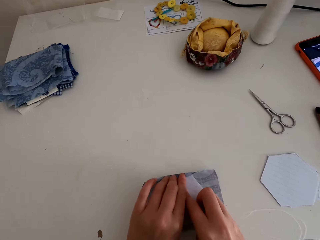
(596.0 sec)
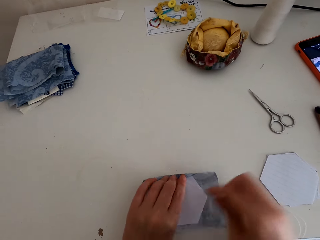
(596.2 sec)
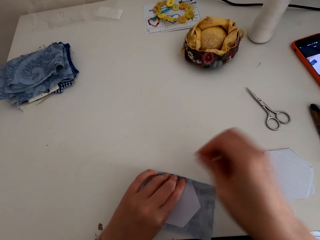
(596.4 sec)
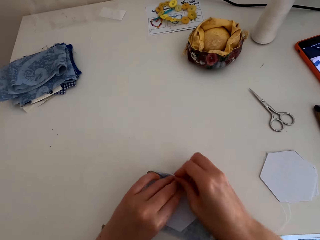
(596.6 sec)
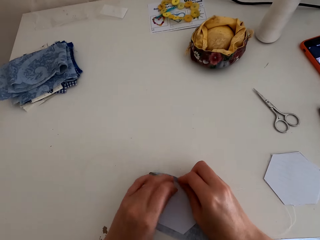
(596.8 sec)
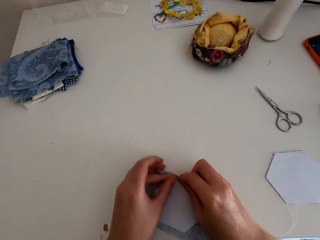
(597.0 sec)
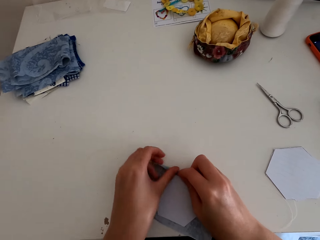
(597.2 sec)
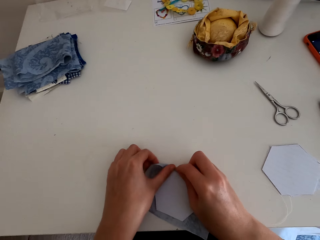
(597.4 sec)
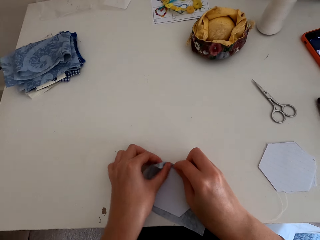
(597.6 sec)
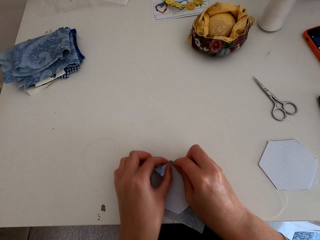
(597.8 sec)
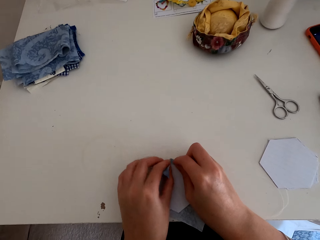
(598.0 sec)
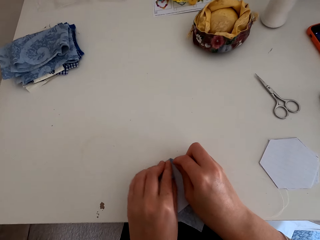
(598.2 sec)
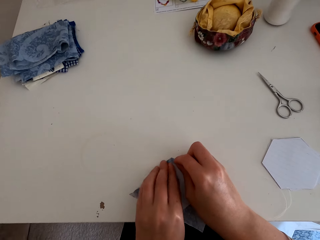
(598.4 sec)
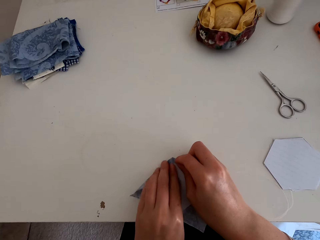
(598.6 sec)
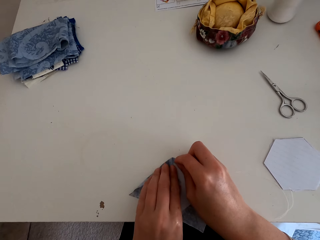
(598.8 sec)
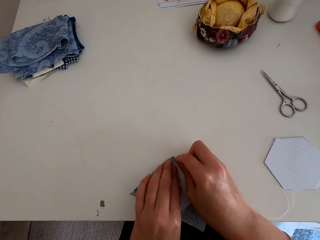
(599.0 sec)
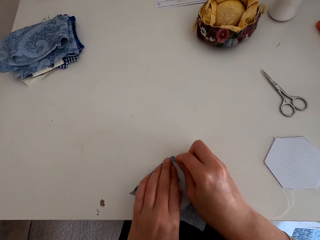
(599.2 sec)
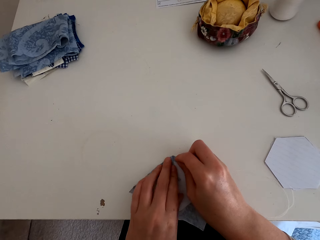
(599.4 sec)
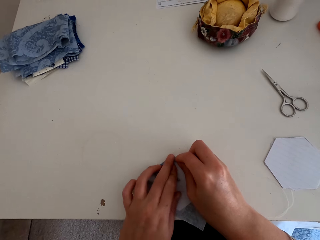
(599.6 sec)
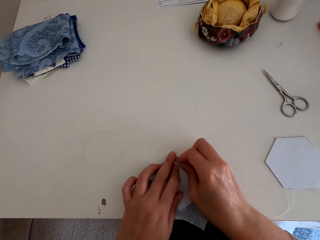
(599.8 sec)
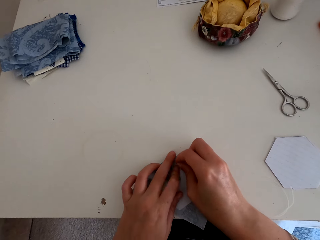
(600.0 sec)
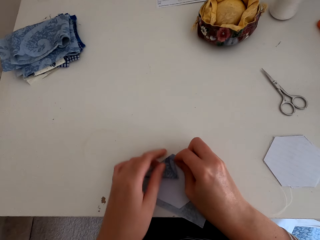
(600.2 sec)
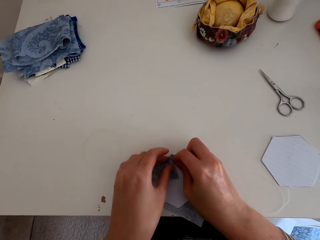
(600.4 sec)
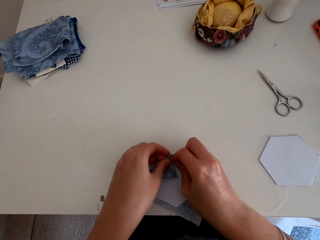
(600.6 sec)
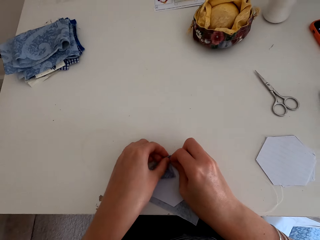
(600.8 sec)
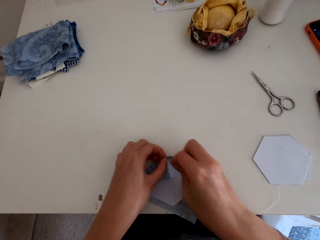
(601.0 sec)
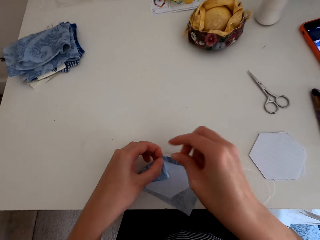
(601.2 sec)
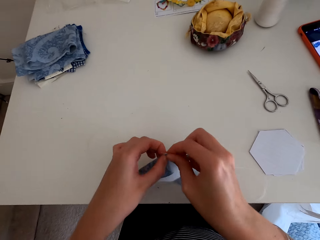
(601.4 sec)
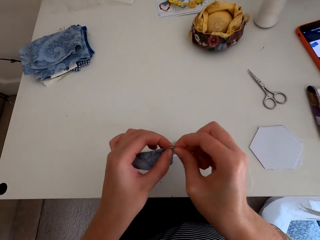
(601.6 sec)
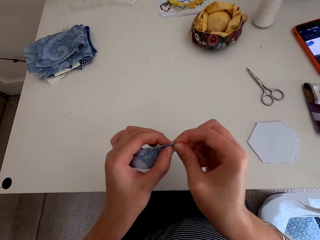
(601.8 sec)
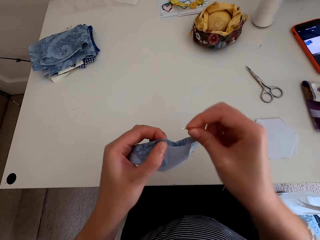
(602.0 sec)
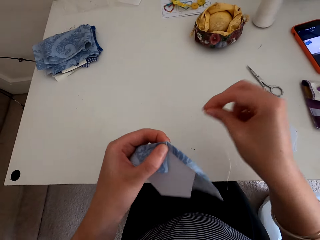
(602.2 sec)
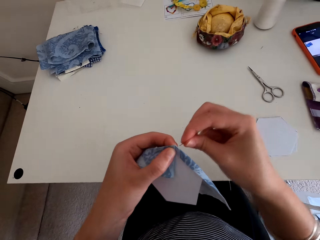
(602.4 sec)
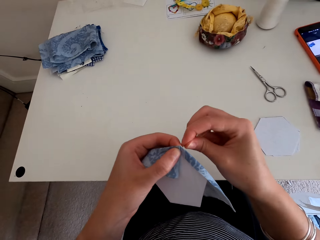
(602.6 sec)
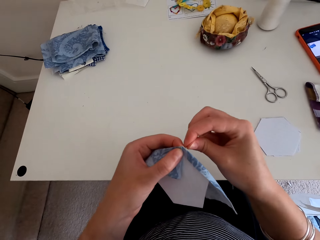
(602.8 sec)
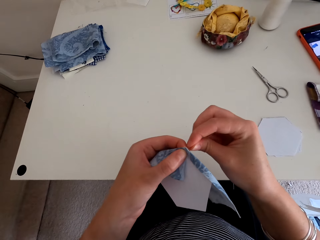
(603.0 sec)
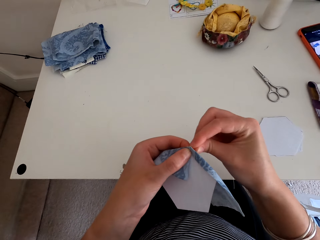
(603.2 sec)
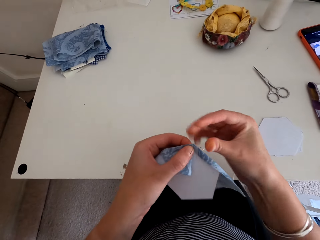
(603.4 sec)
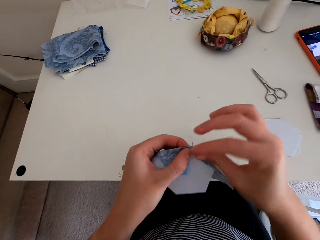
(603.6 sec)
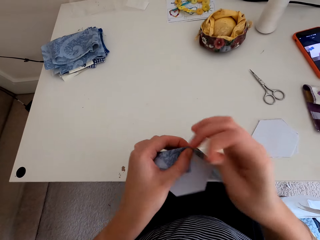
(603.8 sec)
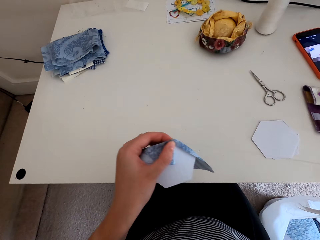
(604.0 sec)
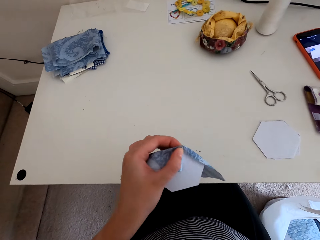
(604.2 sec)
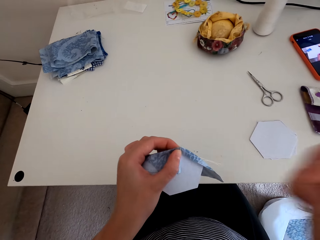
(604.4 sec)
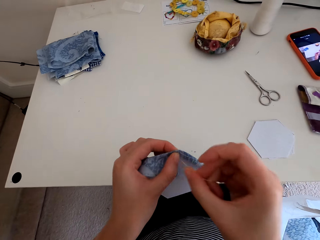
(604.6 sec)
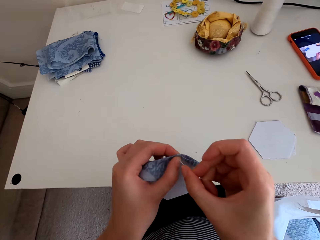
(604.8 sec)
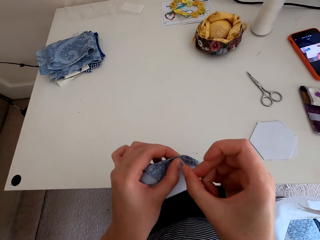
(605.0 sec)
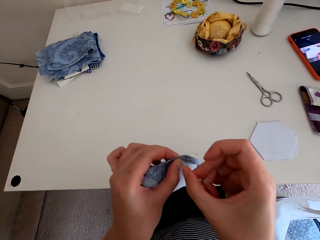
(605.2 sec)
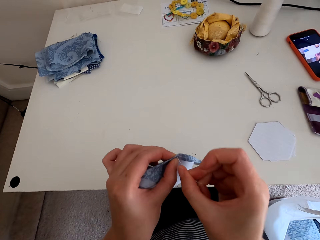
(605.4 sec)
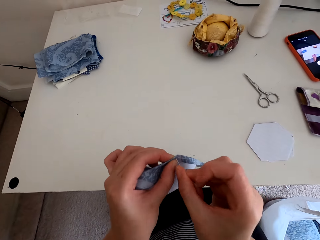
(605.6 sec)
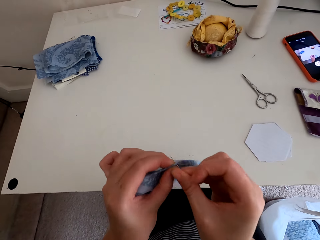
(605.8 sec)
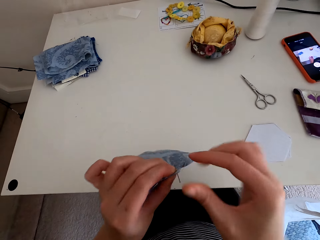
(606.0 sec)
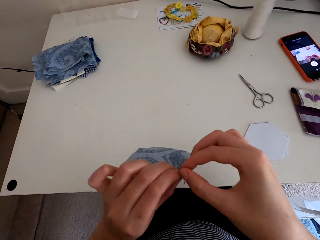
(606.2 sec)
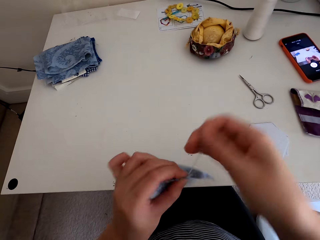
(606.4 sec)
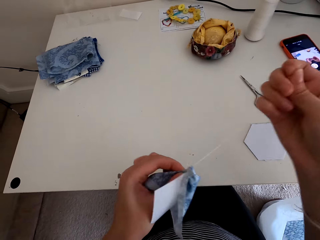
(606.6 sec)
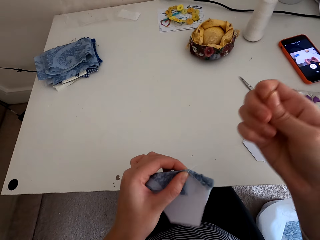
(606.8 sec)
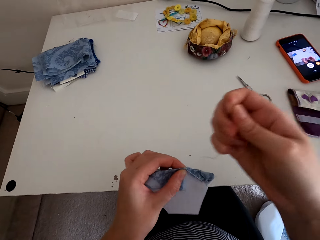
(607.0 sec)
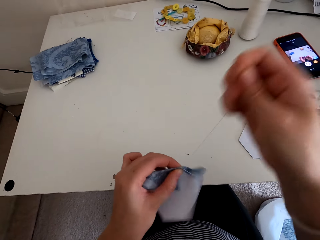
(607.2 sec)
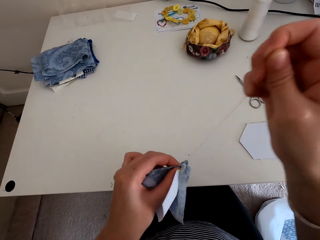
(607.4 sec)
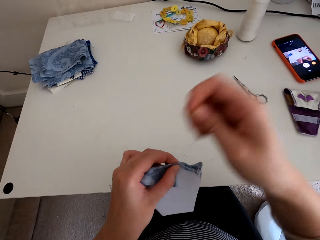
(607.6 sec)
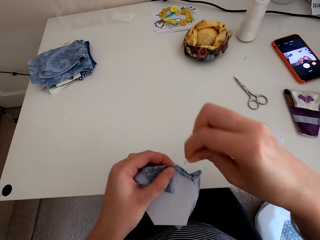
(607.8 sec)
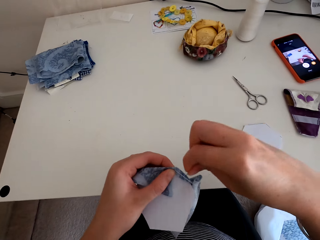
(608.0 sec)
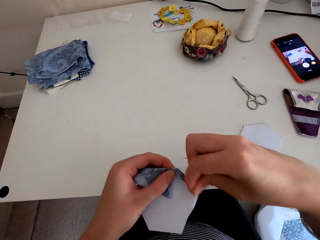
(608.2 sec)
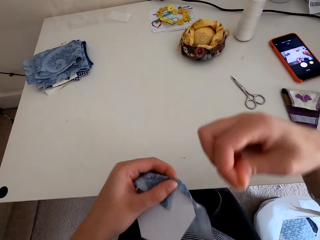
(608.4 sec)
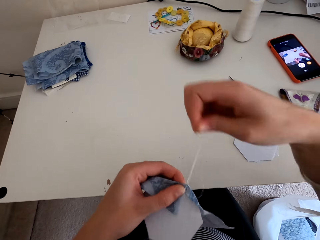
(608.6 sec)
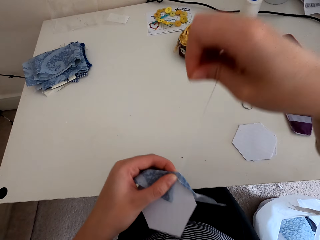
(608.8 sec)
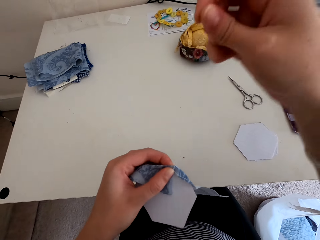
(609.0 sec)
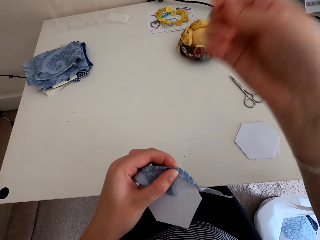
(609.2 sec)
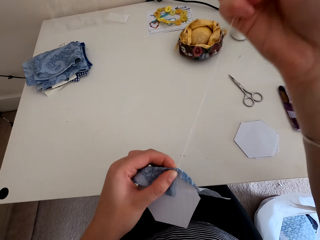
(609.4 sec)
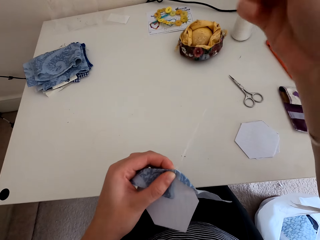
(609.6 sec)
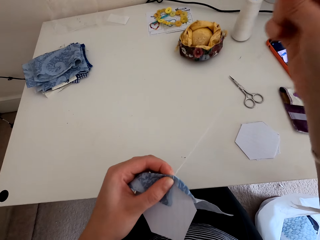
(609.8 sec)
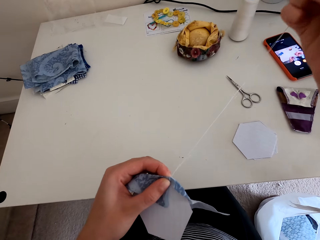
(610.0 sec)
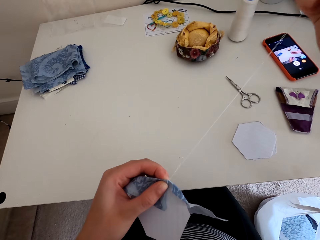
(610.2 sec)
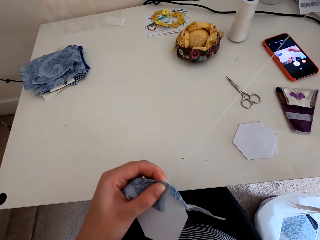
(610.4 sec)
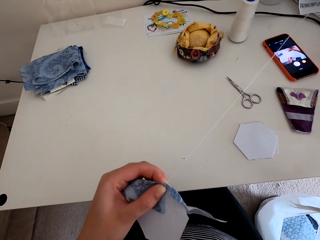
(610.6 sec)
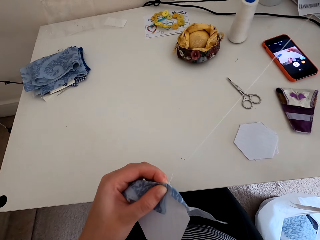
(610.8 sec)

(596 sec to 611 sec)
The camera wearer folds the piece of cloth on the hexagon. They pick the table mat from the table. They sew the decoration pattern. They insert a needle on the table mat, pull the needle from the table mat, and pull the thread on the table mat. They insert the needle on the table mat, pull the needle from the table mat, and pull the thread on the table mat. They pull the thread on the table mat again.

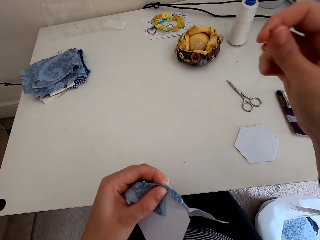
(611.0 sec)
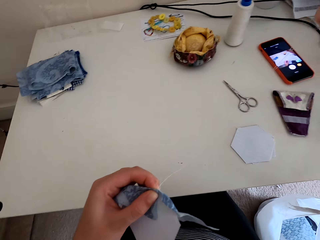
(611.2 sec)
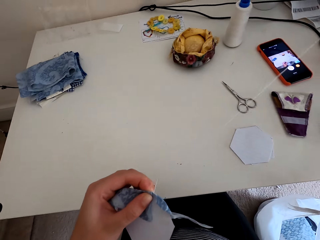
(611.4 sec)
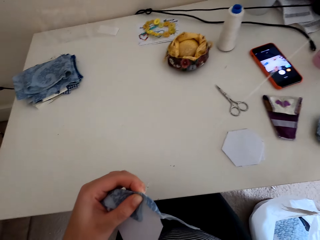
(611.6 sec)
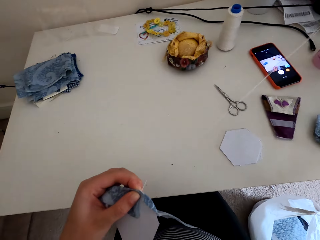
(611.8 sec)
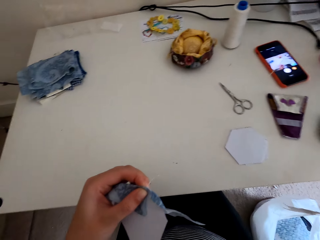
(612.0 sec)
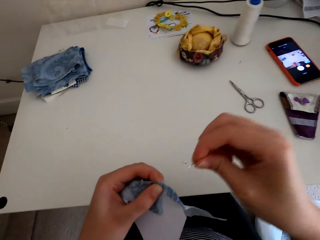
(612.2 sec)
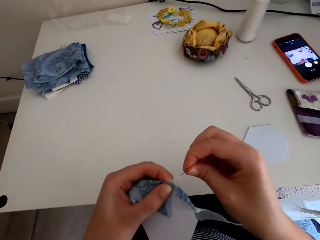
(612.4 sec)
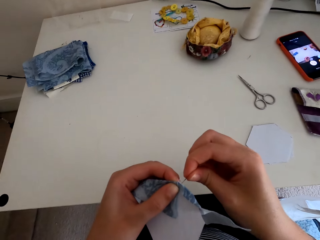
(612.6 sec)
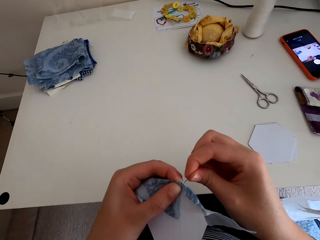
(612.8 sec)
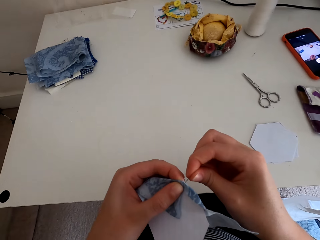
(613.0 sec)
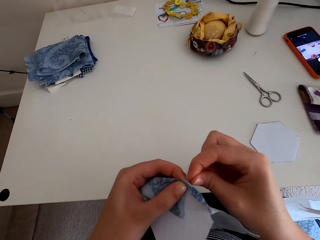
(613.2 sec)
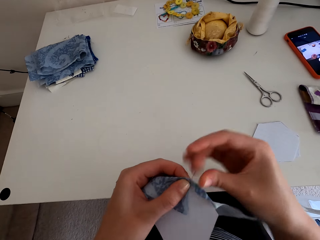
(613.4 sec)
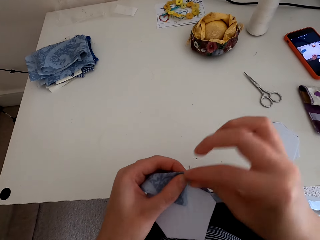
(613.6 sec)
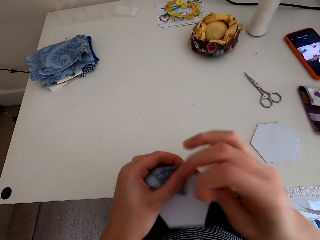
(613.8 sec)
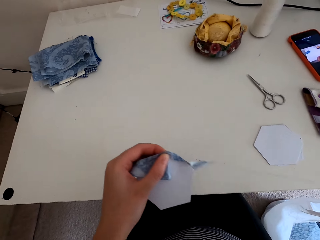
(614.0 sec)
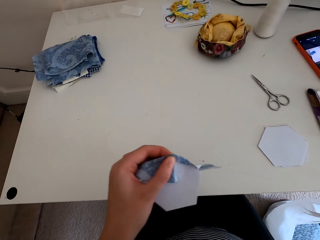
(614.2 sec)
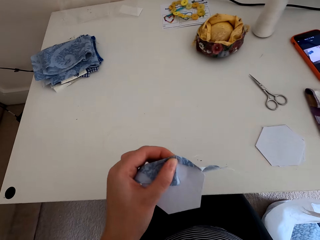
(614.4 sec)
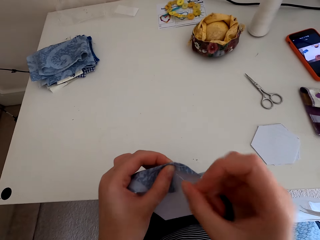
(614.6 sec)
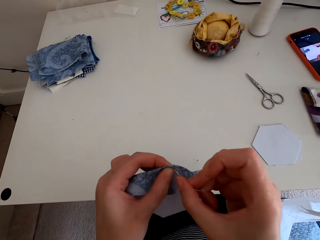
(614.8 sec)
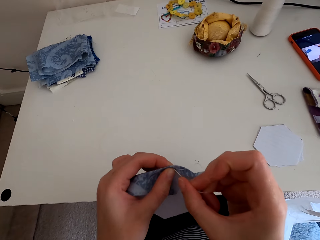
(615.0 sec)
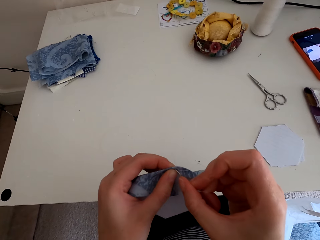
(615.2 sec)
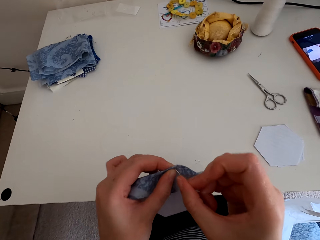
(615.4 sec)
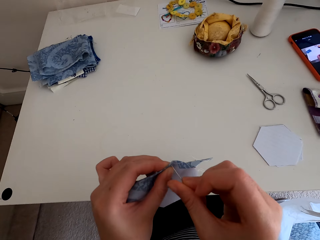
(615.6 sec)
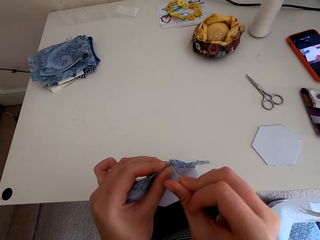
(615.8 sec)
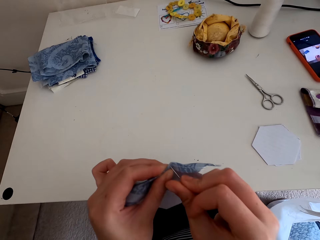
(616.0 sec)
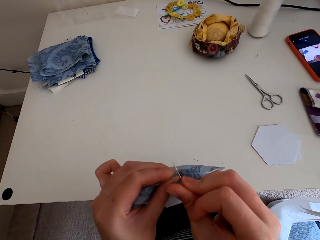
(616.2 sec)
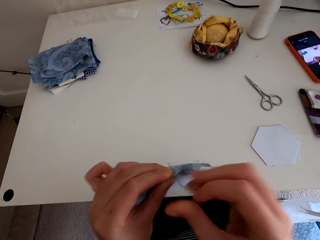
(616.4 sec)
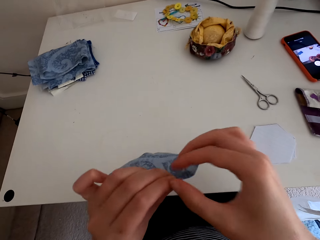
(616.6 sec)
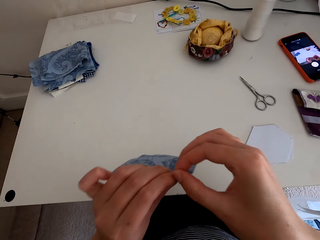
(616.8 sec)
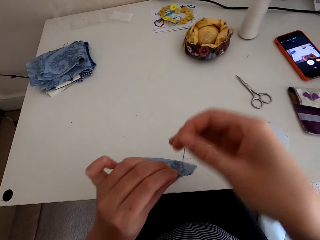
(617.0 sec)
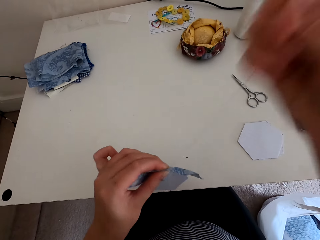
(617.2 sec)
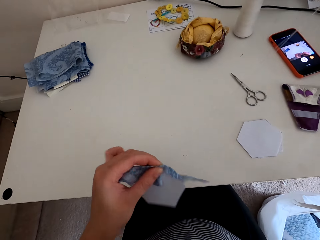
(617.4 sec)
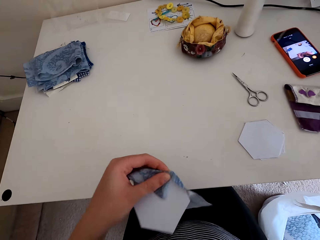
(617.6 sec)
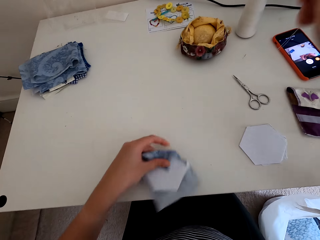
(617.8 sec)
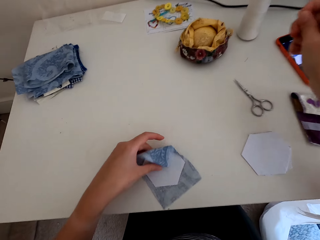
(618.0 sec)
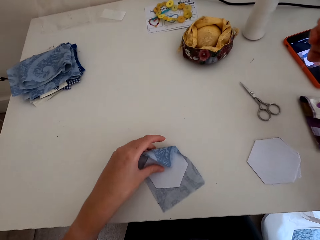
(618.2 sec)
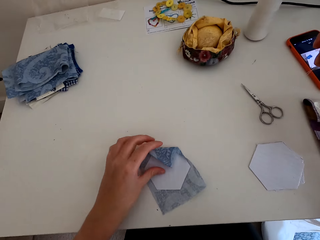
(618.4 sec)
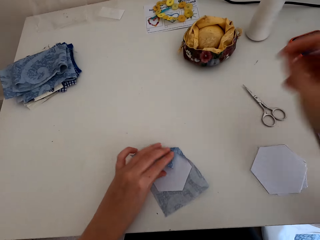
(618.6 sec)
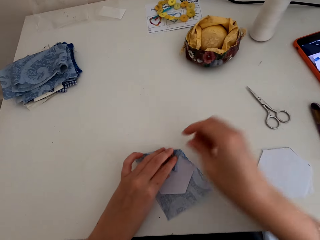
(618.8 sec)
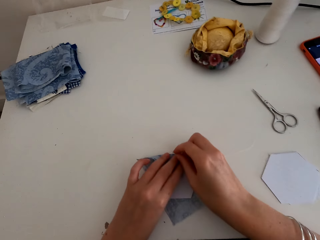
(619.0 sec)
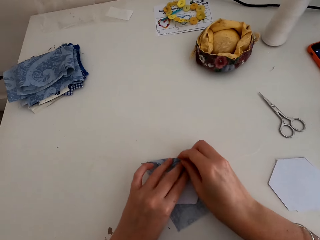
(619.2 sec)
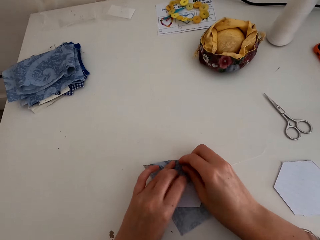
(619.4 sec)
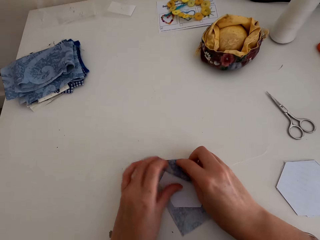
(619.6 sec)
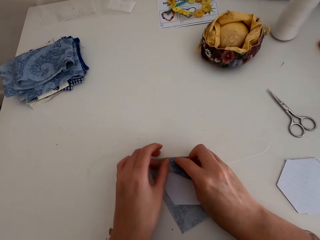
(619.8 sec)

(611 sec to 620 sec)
The camera wearer inserts a needle on the table mat, pulls the needle from the table mat, and pulls the thread on the table mat. They insert the needle on the table mat, pull the needle from the table mat, and pull the thread on the table mat. They place the table mat on the table.
